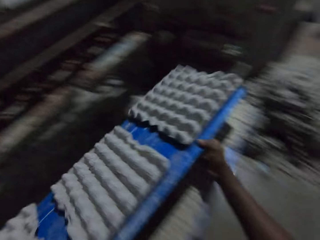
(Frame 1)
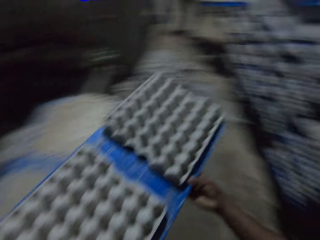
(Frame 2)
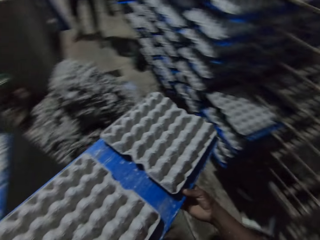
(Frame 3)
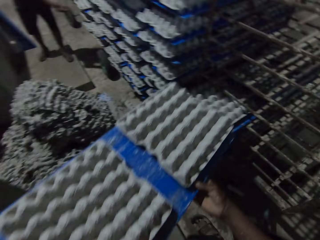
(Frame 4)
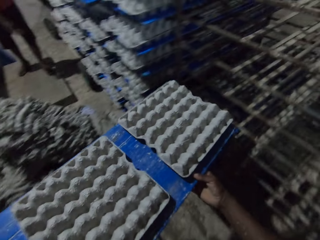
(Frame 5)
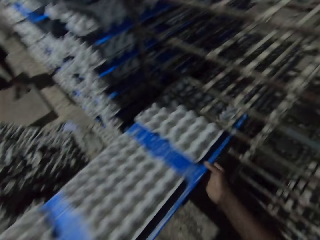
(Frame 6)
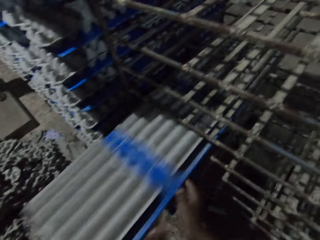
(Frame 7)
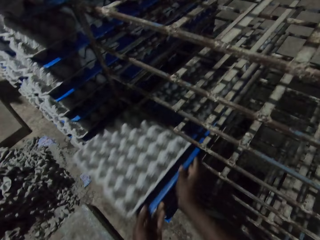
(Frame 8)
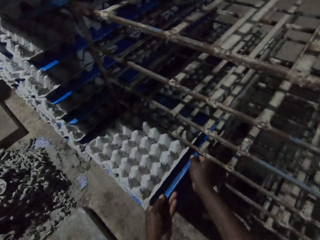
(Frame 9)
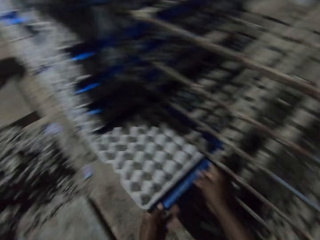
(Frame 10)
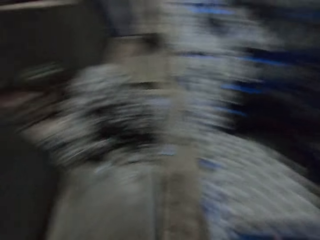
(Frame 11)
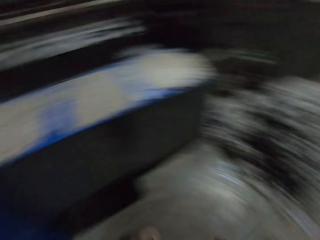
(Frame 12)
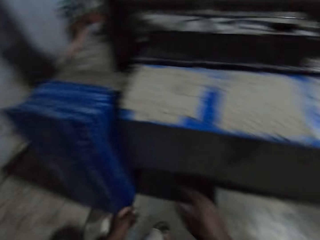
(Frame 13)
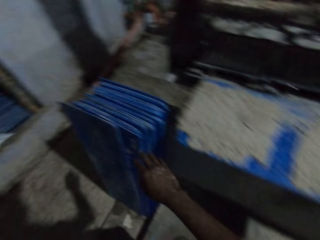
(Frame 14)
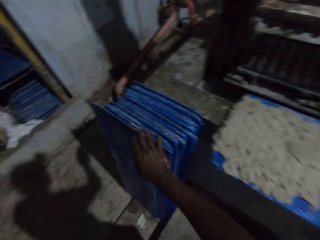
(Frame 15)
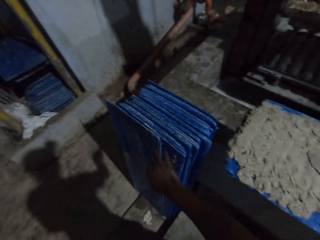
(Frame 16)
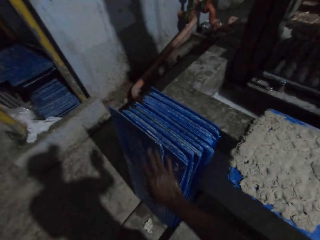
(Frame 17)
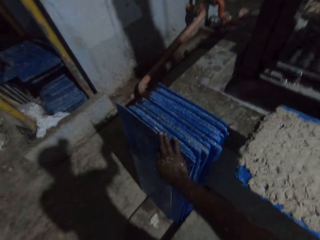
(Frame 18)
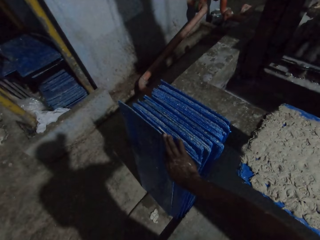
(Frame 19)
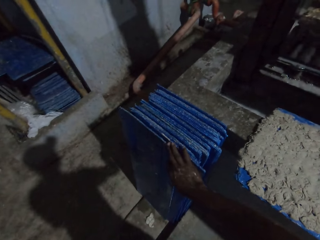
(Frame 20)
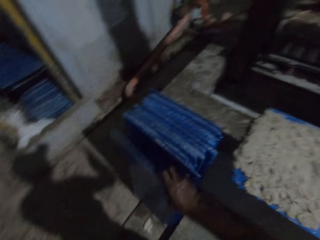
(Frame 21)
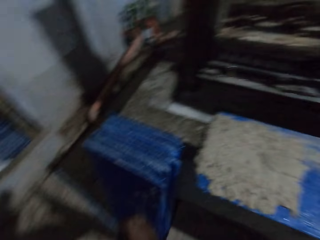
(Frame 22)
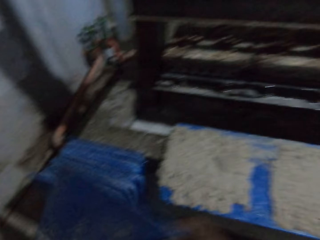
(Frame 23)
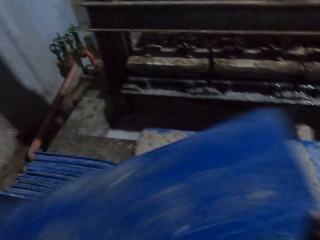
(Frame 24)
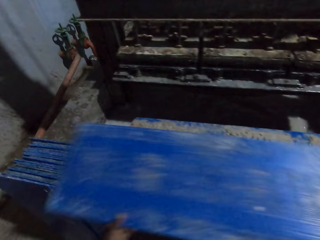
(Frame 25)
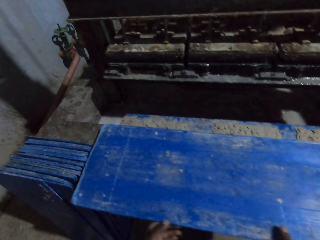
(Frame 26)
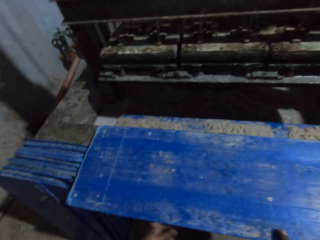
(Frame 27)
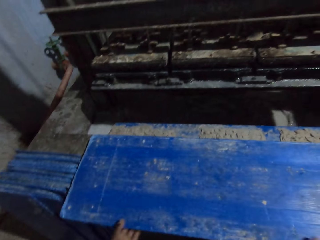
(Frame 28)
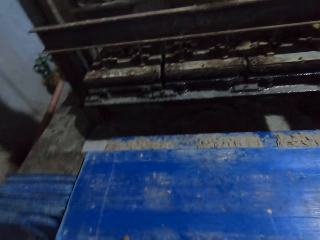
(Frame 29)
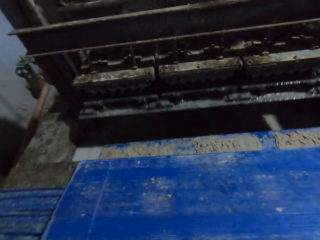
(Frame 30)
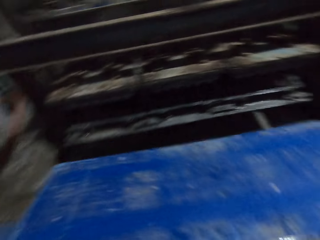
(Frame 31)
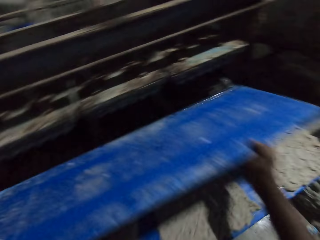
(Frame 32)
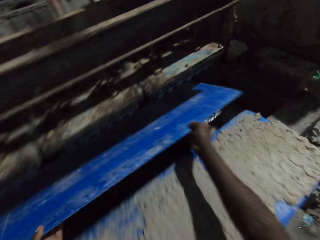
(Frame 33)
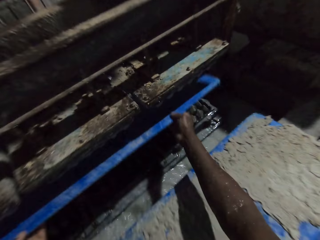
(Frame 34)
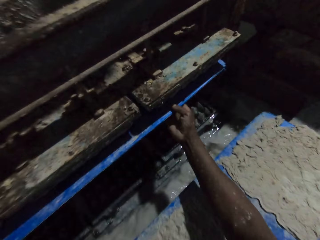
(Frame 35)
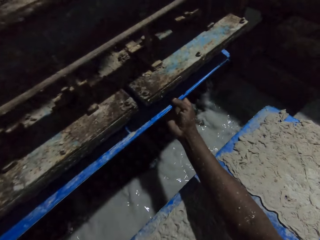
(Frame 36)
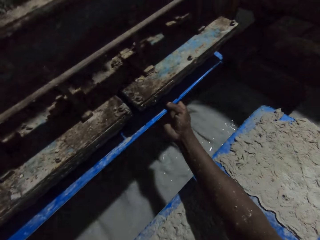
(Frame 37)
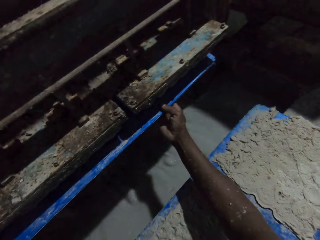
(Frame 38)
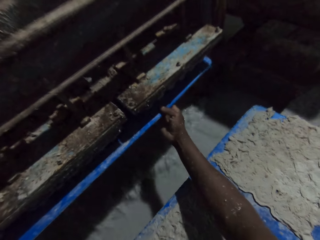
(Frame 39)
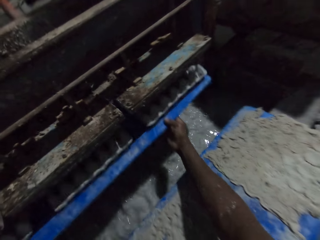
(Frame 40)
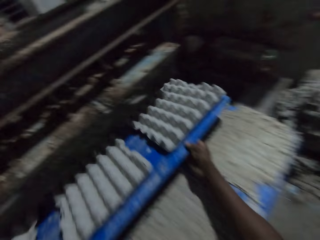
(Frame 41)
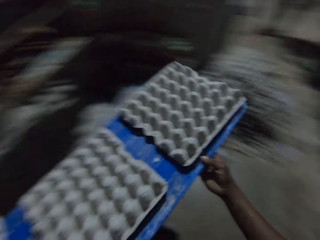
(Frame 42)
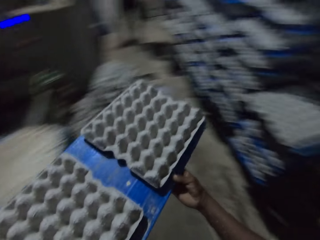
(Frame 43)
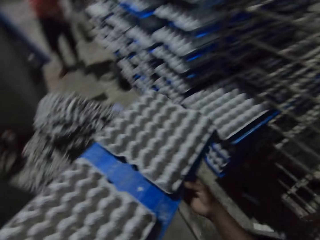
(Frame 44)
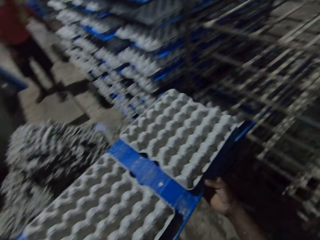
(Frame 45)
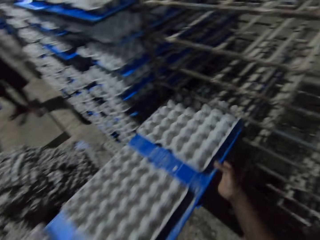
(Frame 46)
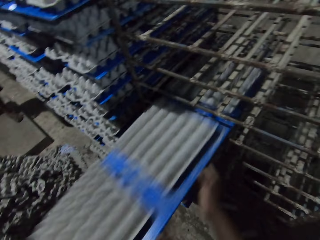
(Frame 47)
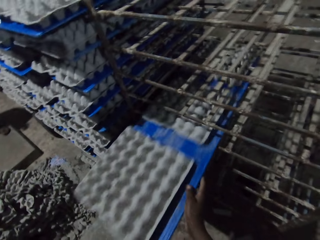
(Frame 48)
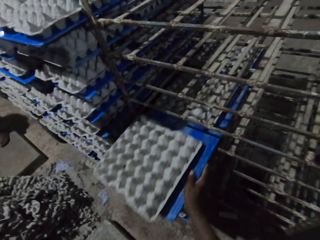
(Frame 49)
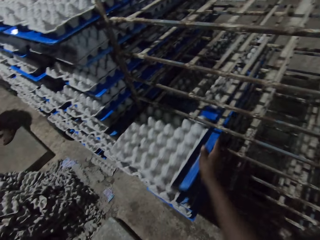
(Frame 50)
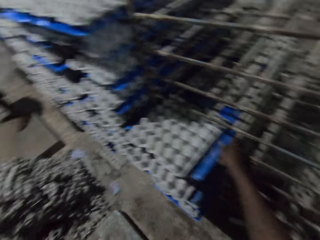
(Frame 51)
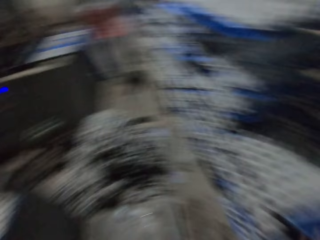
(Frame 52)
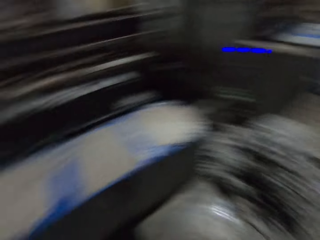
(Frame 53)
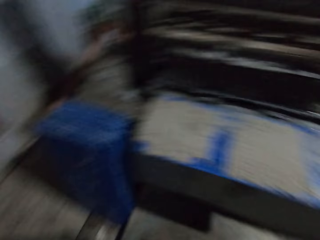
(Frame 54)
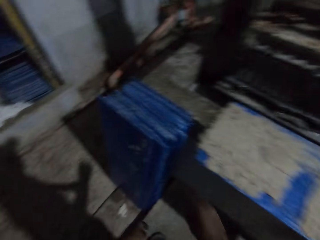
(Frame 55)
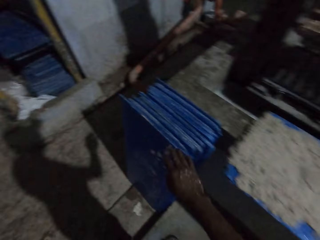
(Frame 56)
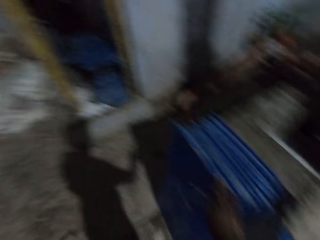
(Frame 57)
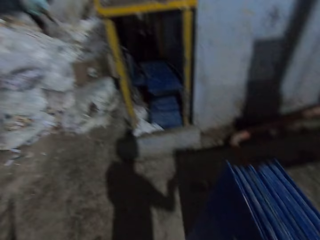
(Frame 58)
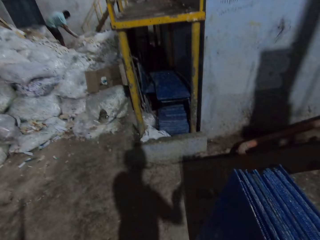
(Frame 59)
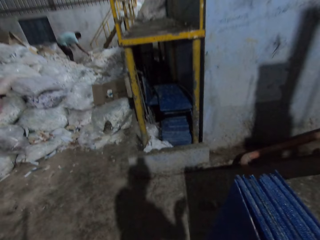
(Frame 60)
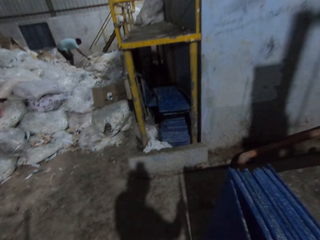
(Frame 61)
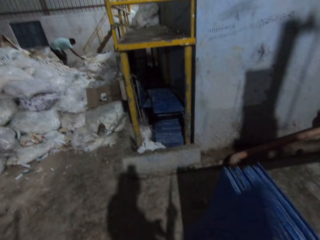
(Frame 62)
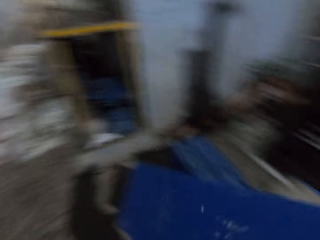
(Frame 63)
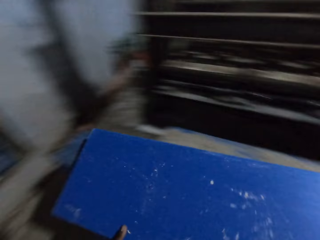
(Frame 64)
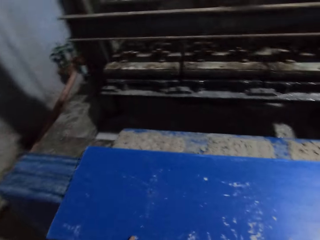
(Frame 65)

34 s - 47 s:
The camera wearer pulls the plastic board off the machine. The man drops the polypropylene plastic of egg cartons on the rack with his hands. The camera wearer drops the polypropylene plastic of egg cartons on the rack with his hands. He walks toward the plastic boards. He picks a polypropylene plastic from the ground with his right hand. He drops the polypropylene plastic on the polypropylene plastic of egg cartons on the egg carton making machine with his hands. He picks the polypropylene plastic from the polypropylene plastic of egg cartons on the egg carton making machine with his hands. He collects some egg cartons from the egg carton making machine with the polypropylene plastic in his hands. He pulls the plastic board off the machine. He drops the polypropylene plastic of egg cartons on the rack with his hands. The man picks a polypropylene plastic from the ground with his right hand. The camera wearer walks toward the plastic boards. He picks a polypropylene plastic from the ground with his right hand.

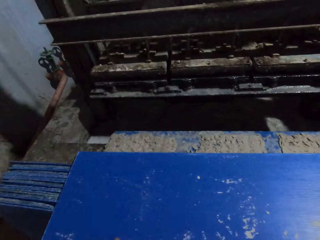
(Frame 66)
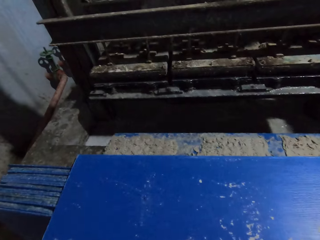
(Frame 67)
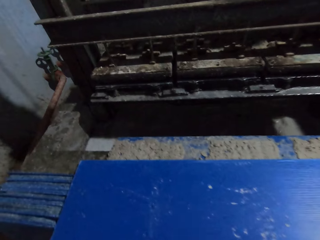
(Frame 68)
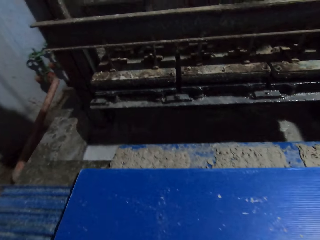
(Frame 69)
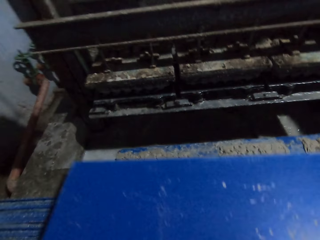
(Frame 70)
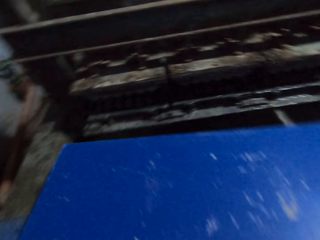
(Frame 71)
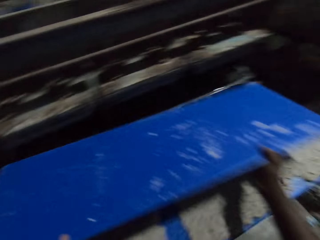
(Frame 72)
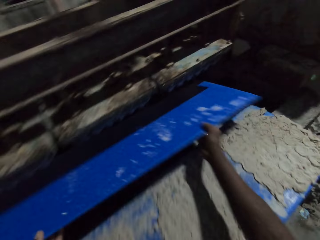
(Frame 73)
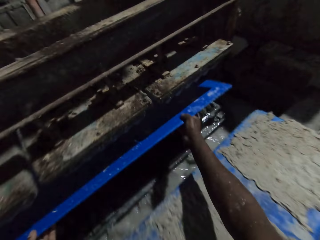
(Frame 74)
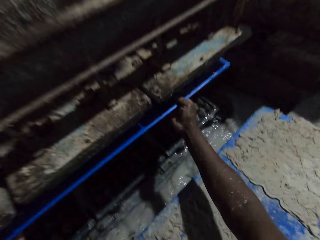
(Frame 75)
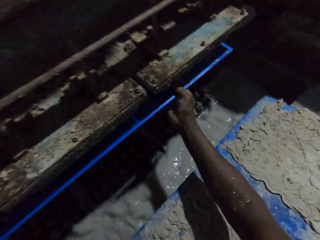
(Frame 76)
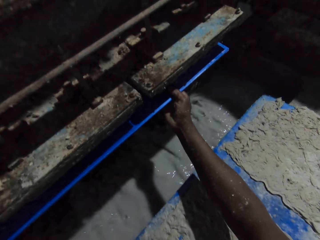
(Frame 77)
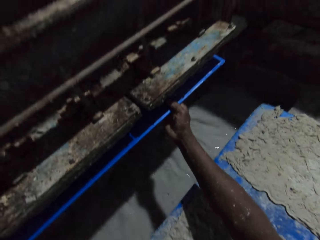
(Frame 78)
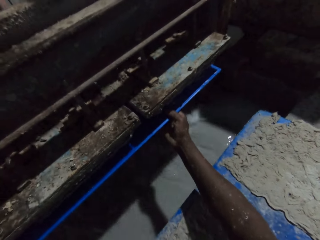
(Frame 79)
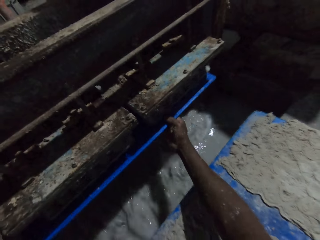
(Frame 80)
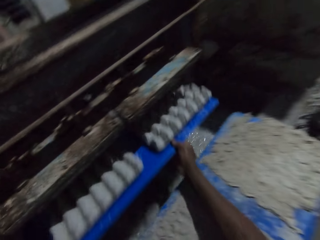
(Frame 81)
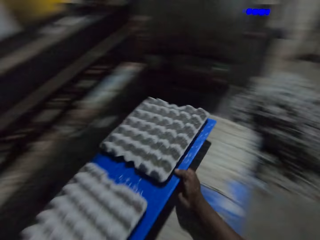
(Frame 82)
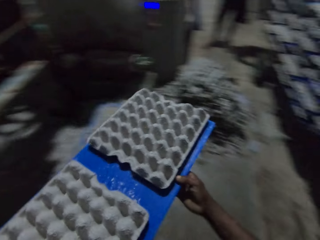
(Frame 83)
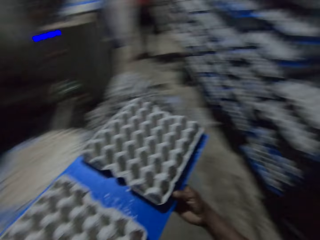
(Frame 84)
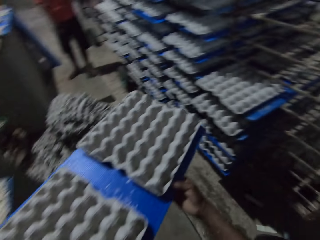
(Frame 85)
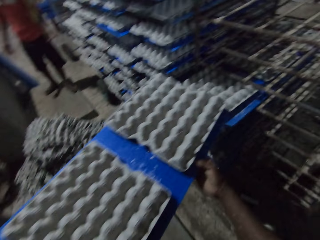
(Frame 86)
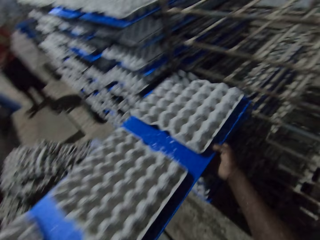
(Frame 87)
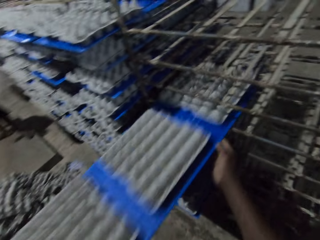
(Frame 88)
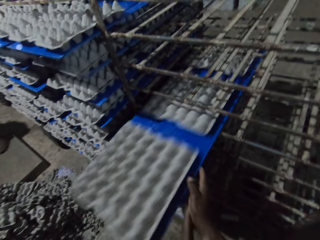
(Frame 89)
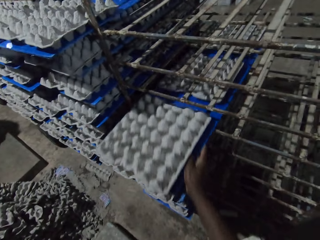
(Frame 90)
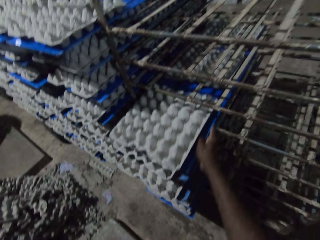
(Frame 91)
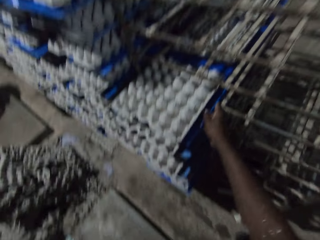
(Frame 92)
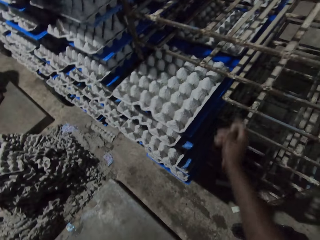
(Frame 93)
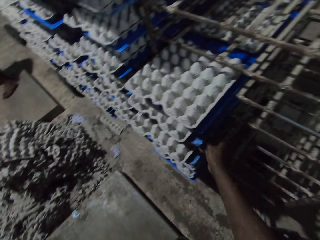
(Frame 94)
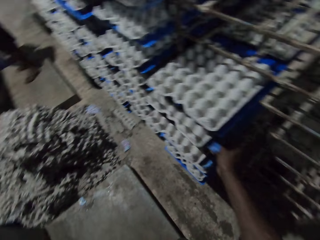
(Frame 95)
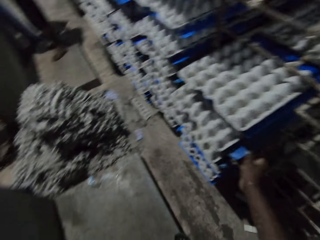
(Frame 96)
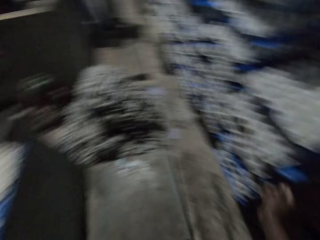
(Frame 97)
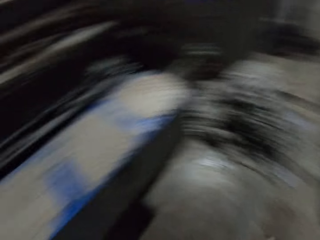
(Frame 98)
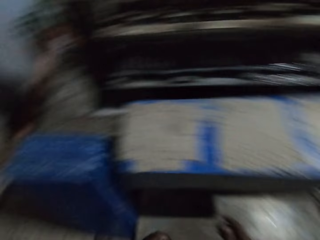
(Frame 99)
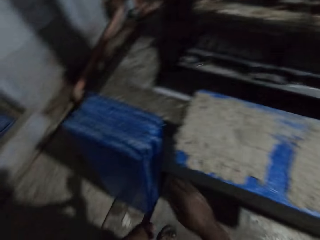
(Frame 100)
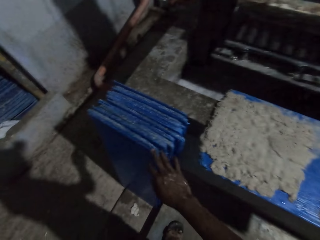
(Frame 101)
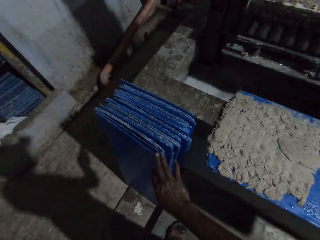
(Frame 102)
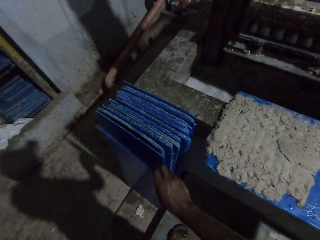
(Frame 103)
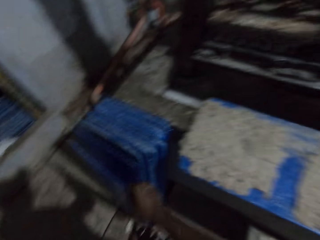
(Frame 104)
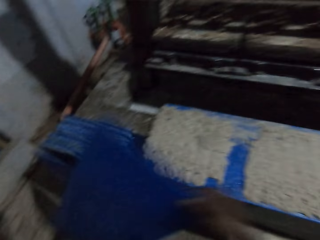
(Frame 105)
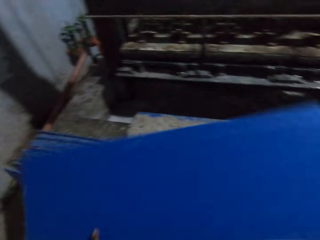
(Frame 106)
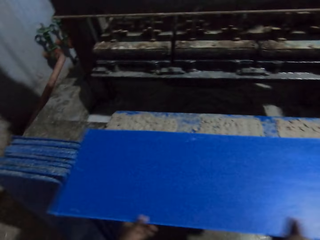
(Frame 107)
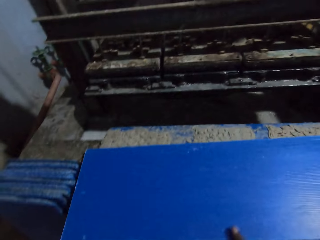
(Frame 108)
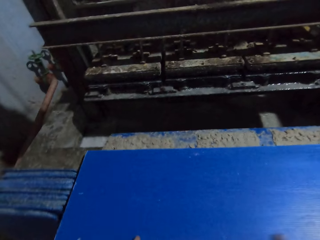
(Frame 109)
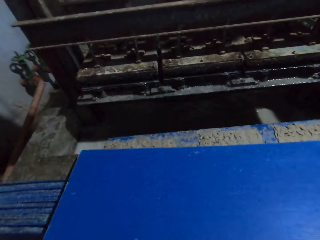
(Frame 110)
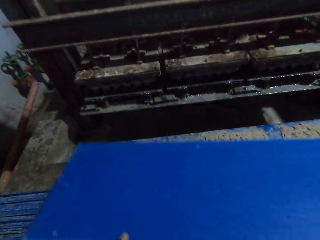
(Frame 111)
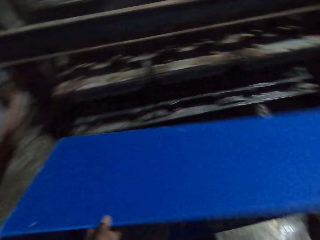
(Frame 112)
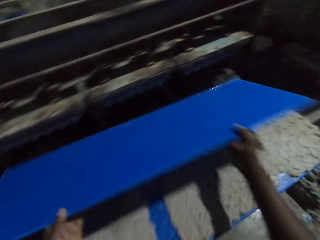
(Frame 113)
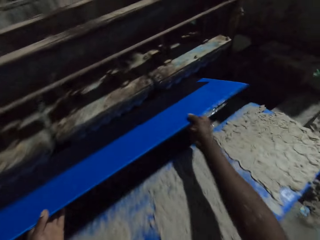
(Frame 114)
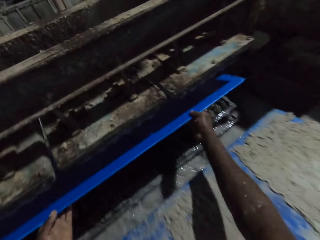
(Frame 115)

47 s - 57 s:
The camera wearer drops the polypropylene plastic on the polypropylene plastic of egg cartons on the egg carton making machine with his hands. He picks the polypropylene plastic from the polypropylene plastic of egg cartons on the egg carton making machine with his hands. He collects some egg cartons from the egg carton making machine with the polypropylene plastic in his hands. He pulls the plastic board off the machine. The man drops the polypropylene plastic of egg cartons on the rack with his hands. The camera wearer drops the polypropylene plastic of egg cartons on the rack with his hands. He adjusts the polypropylene plastic of egg carton on the rack with his right hand. He holds the plastic board. The man picks a polypropylene plastic from the ground with his right hand. The camera wearer walks toward the plastic boards. He picks a polypropylene plastic from the ground with his right hand. He drops the polypropylene plastic on the polypropylene plastic of egg cartons on the egg carton making machine with his hands. He picks the polypropylene plastic from the polypropylene plastic of egg cartons on the egg carton making machine with his hands.
